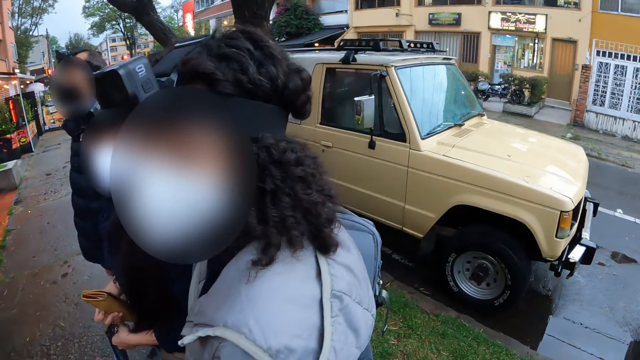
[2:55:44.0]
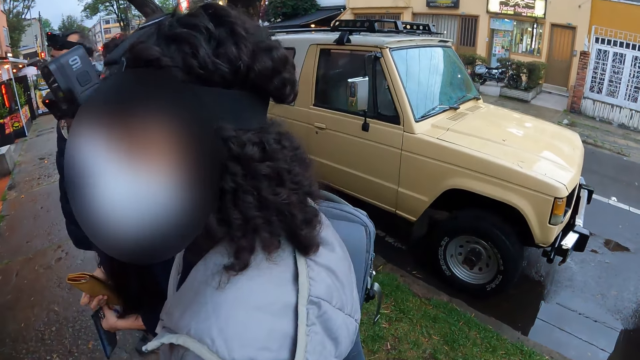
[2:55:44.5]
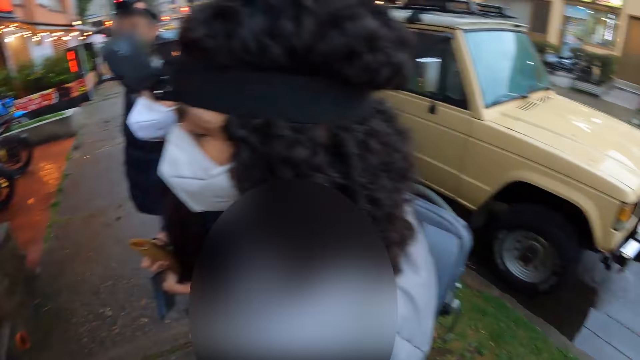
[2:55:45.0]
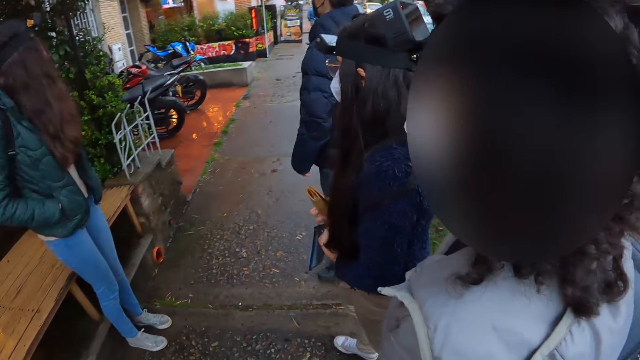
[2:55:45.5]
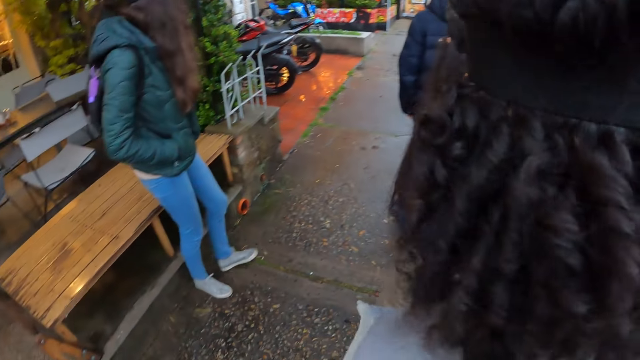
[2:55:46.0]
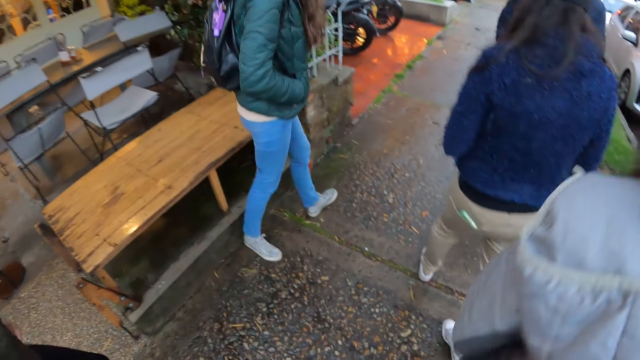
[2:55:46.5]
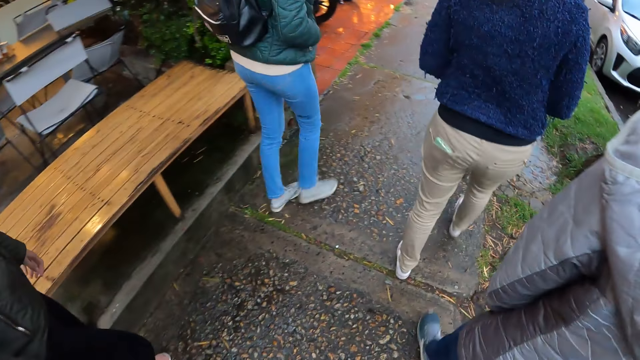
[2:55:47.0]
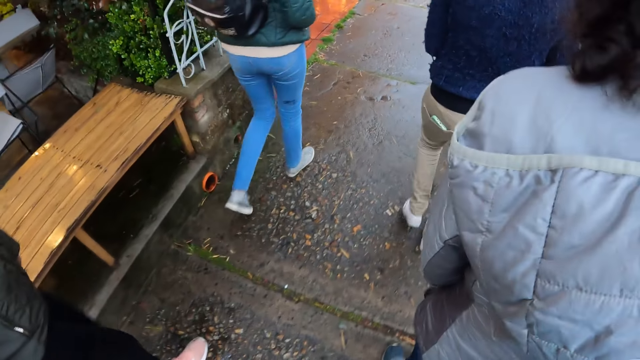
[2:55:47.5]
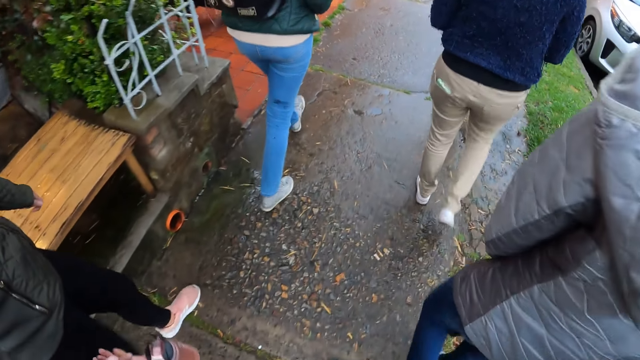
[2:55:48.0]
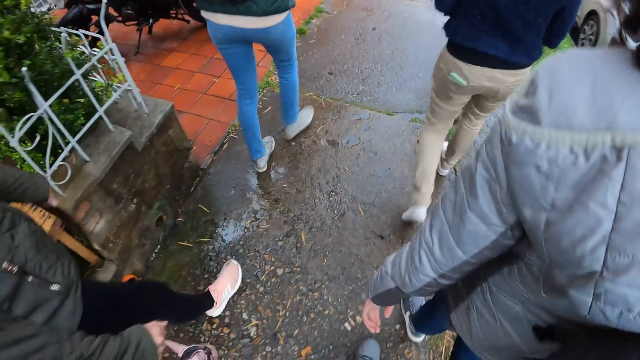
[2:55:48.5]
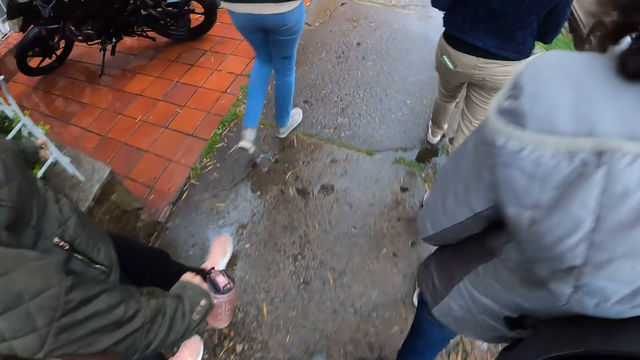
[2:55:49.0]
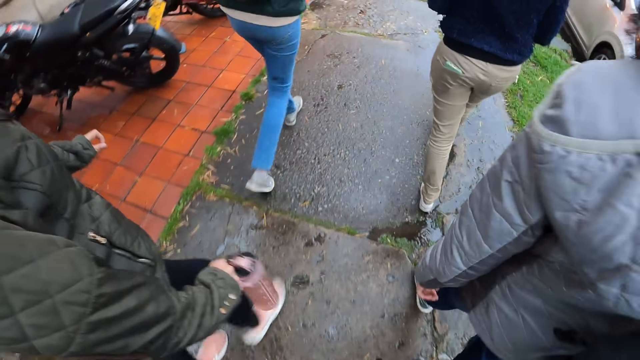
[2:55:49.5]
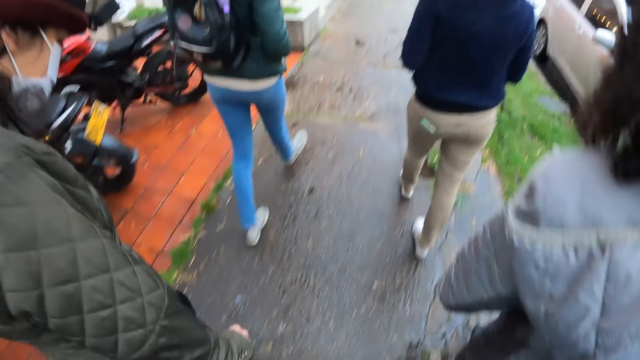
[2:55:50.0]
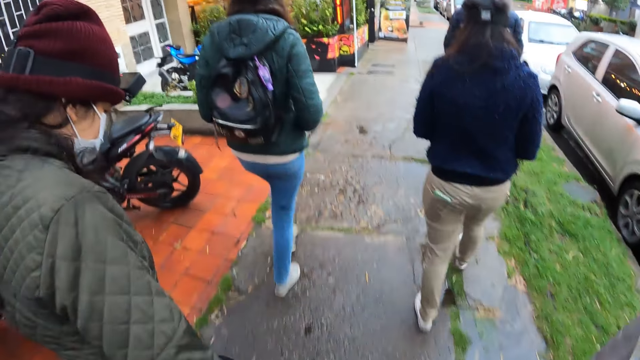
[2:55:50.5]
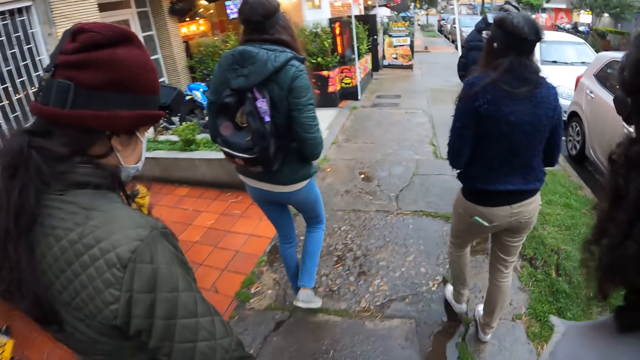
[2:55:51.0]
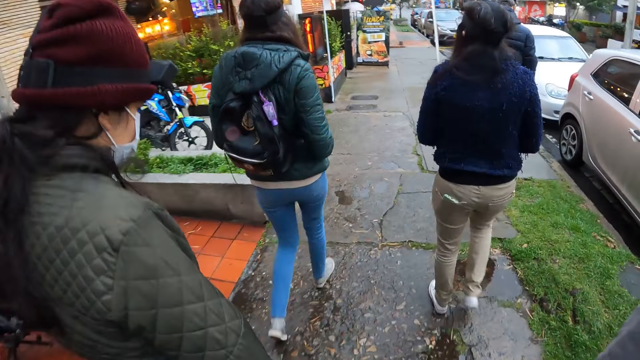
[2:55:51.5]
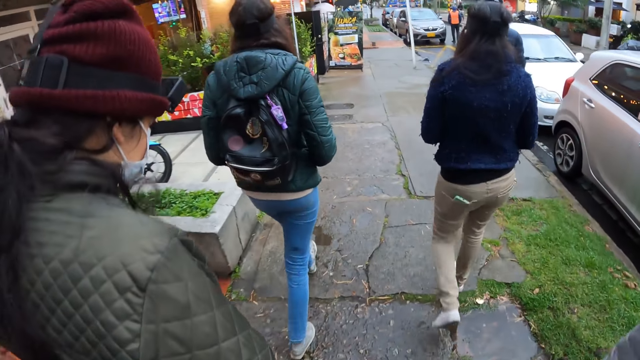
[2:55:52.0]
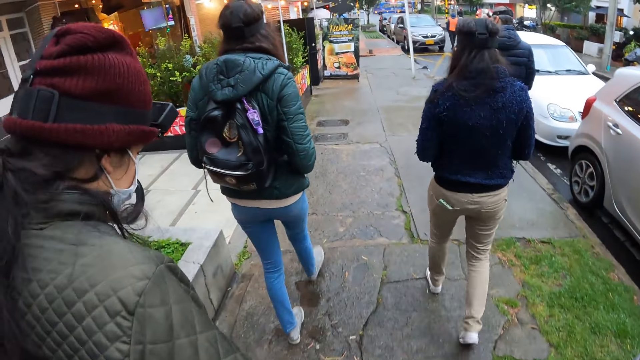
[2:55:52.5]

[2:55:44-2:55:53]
A man walks on the sidewalk. Four women walk on the sidewalk. The camera wearer walks on a walkway with a group of people.

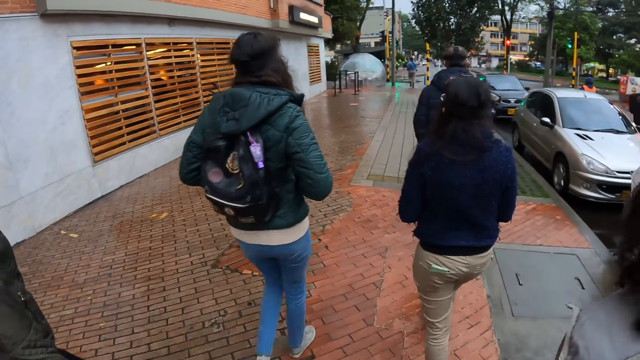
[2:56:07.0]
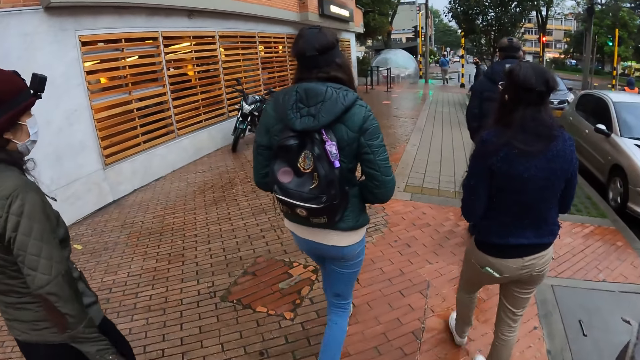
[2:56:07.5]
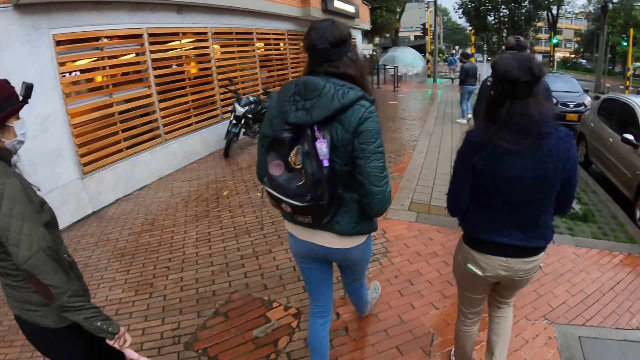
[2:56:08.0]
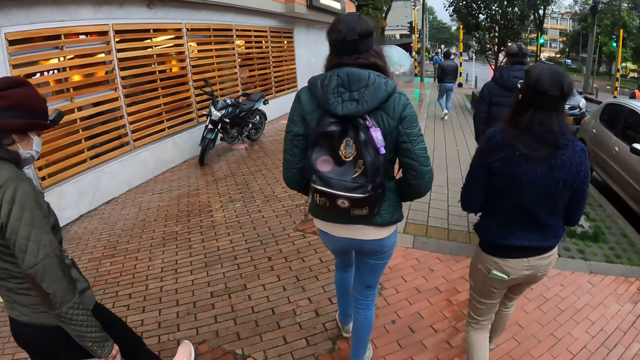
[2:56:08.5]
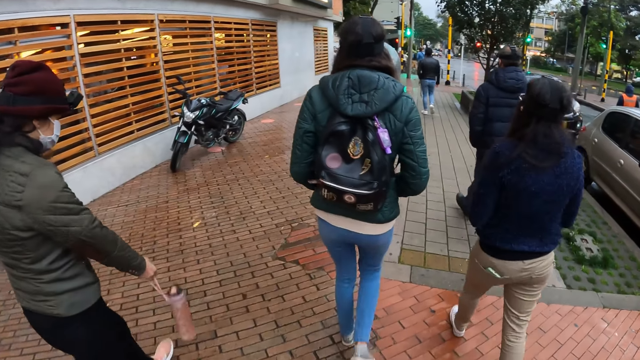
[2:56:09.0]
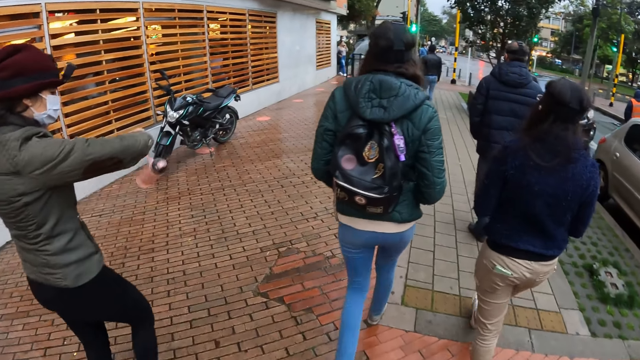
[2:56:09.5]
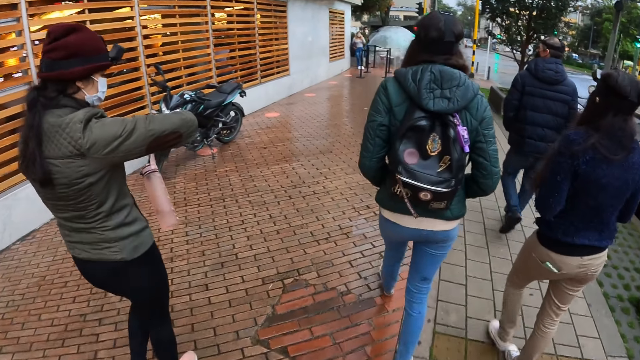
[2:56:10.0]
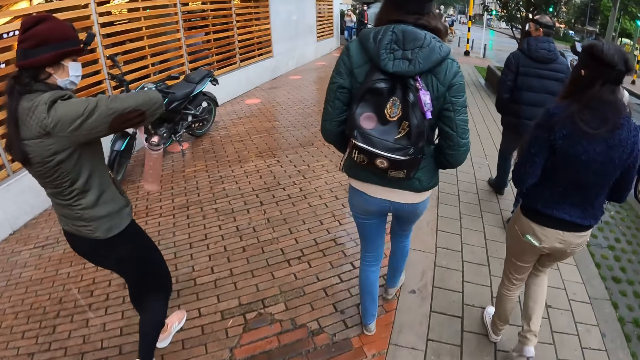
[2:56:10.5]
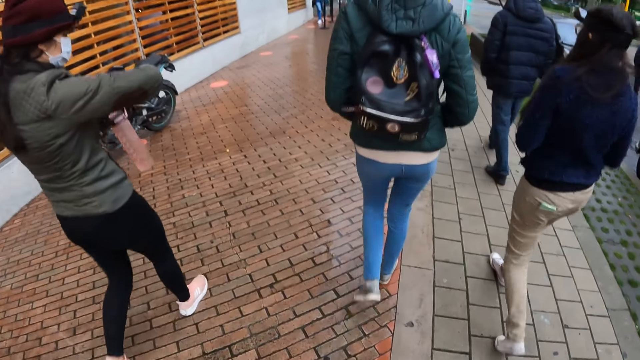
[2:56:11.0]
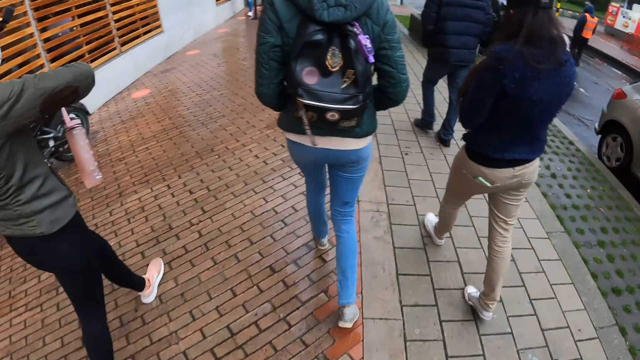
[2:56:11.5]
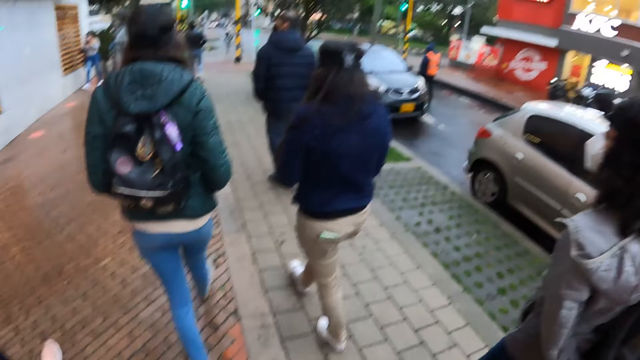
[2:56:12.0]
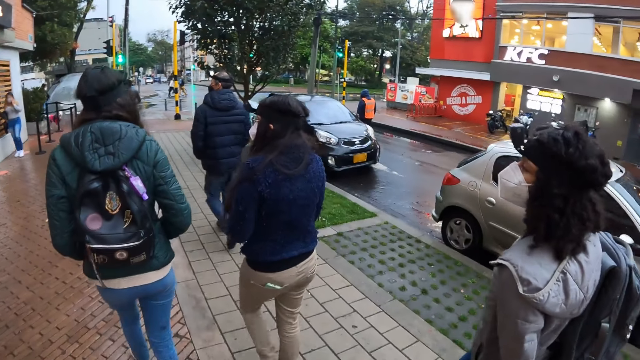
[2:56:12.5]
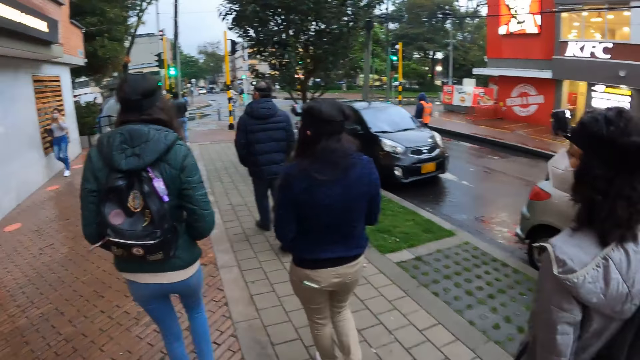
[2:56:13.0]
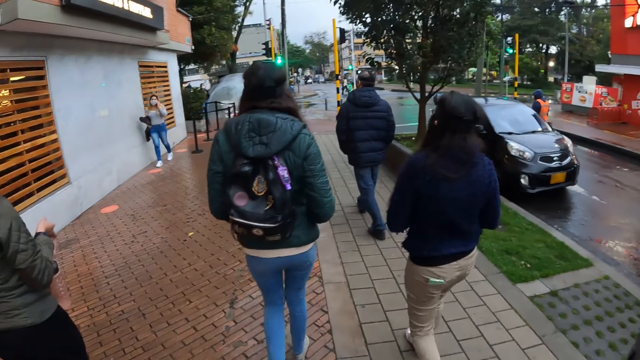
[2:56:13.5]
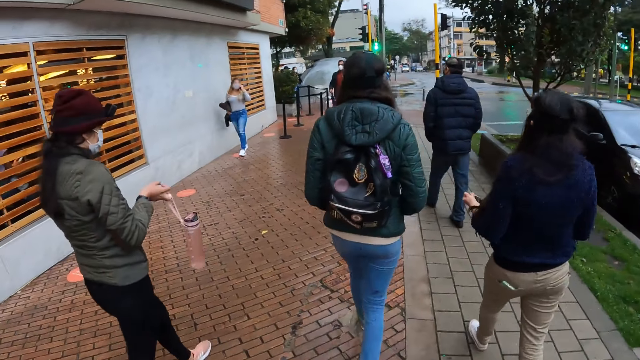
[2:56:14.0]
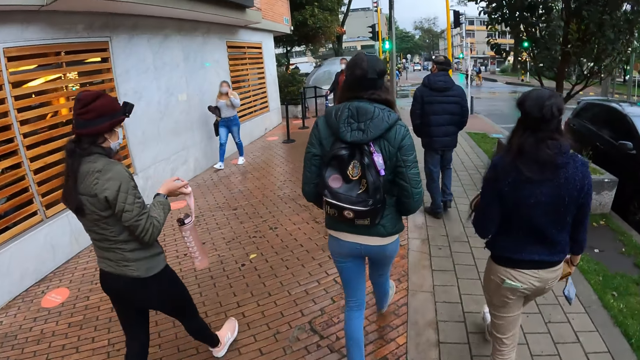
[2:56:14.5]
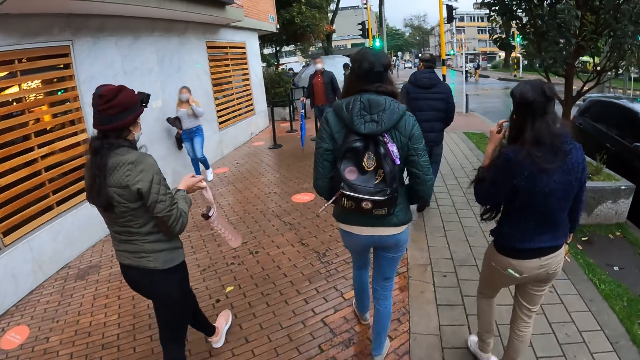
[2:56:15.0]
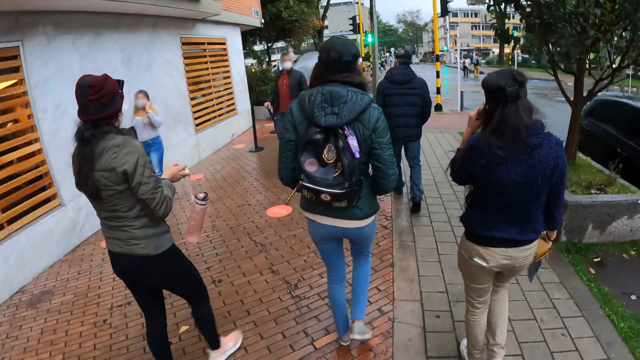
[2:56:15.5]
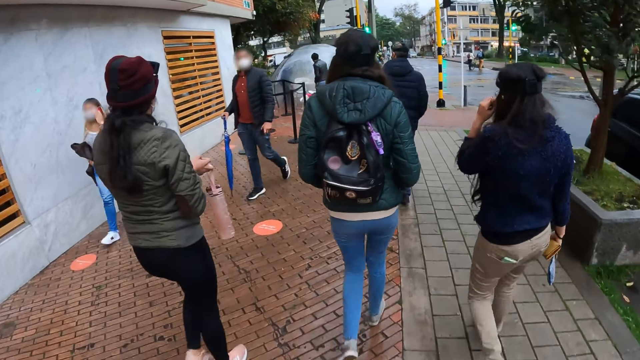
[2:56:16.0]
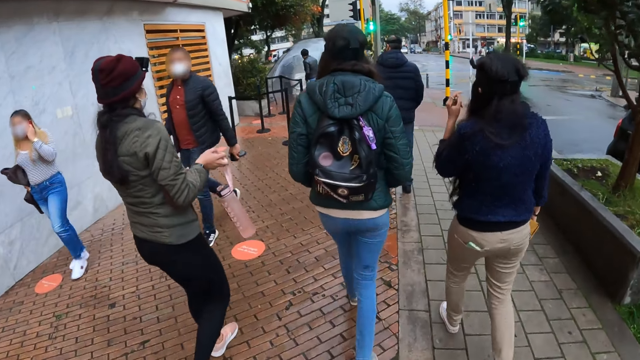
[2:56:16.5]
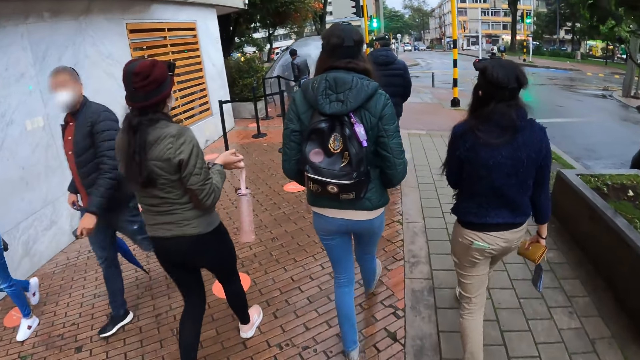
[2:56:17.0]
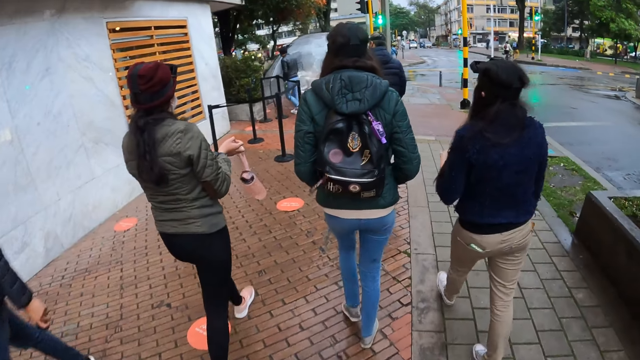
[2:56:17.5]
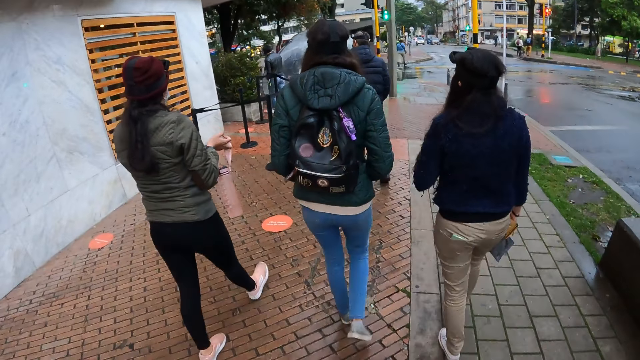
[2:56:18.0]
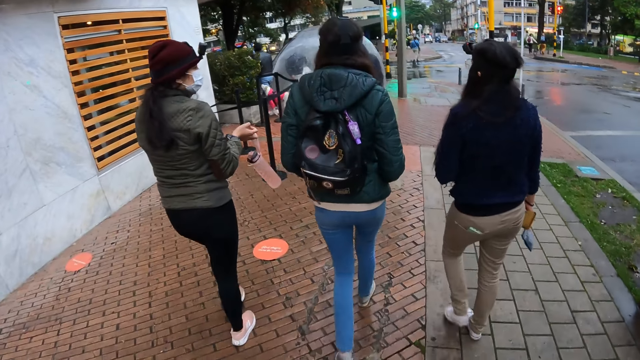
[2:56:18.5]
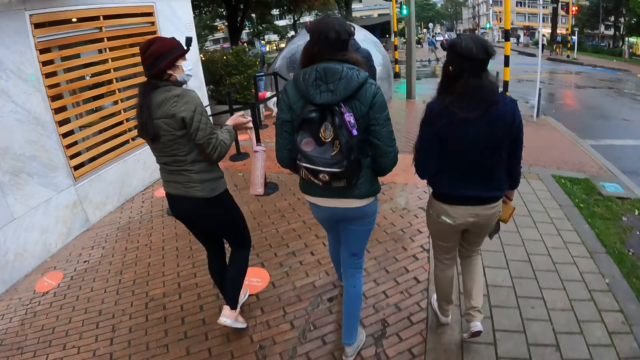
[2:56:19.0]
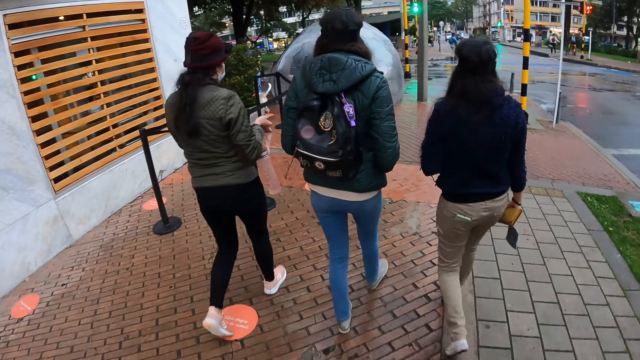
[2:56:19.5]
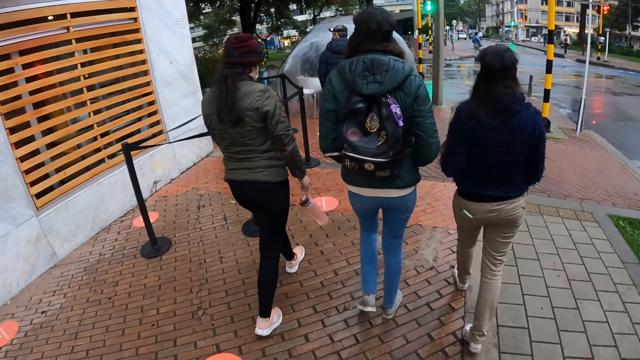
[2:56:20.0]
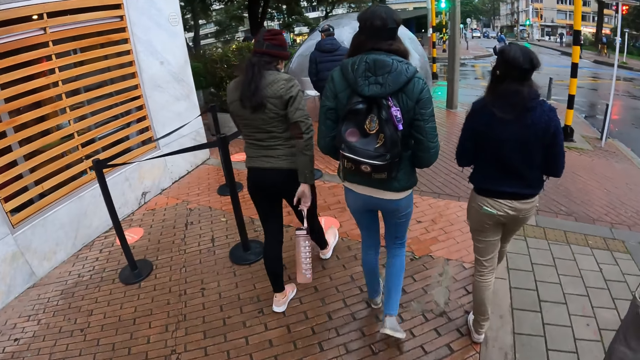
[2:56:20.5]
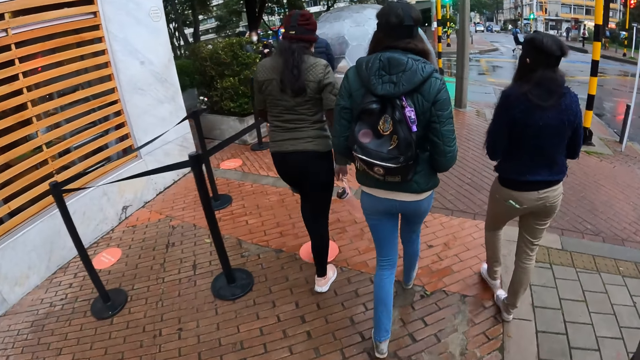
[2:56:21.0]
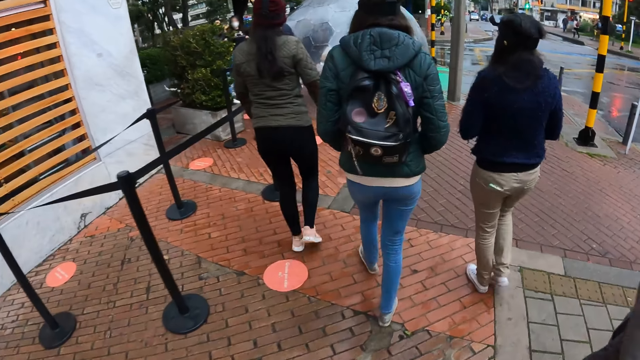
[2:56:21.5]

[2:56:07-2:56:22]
The woman holds a water bottle with her right hand.
